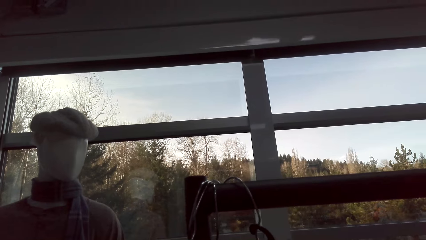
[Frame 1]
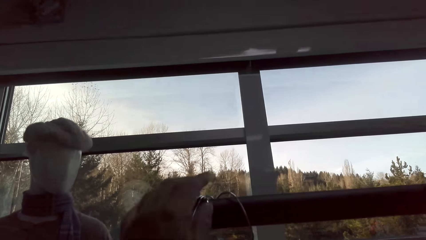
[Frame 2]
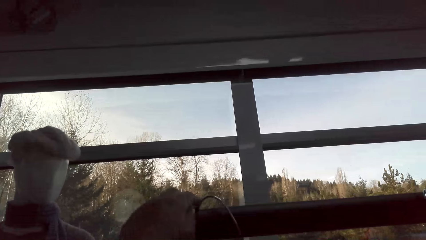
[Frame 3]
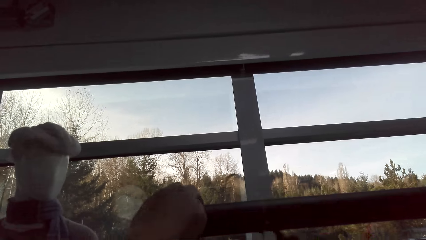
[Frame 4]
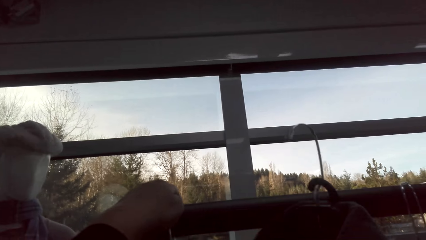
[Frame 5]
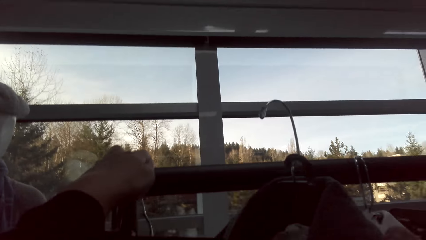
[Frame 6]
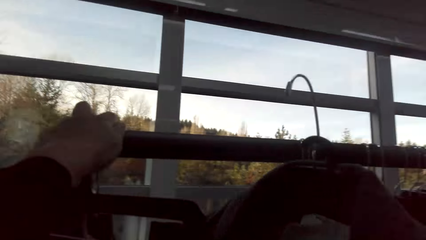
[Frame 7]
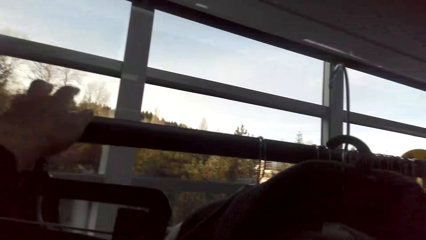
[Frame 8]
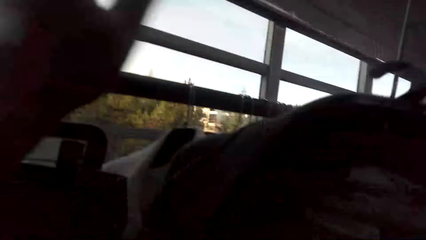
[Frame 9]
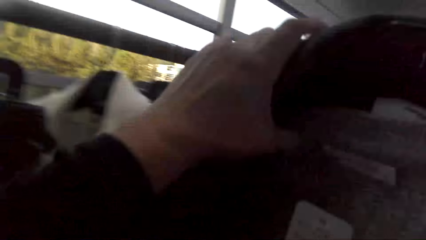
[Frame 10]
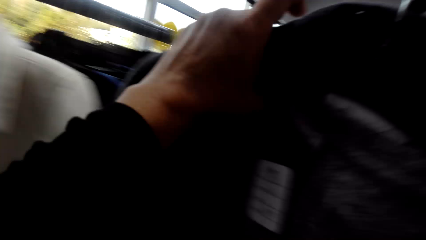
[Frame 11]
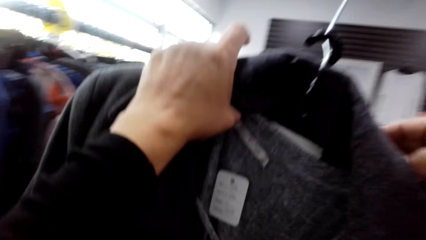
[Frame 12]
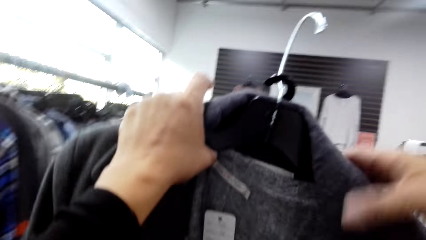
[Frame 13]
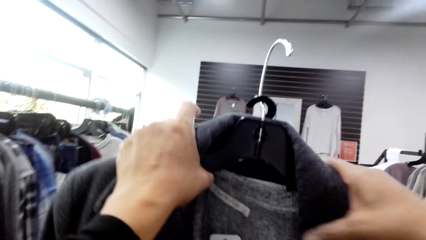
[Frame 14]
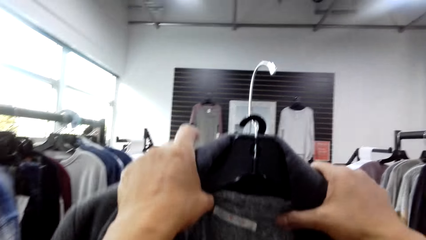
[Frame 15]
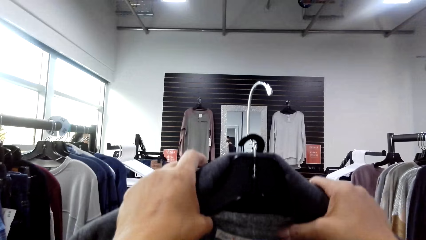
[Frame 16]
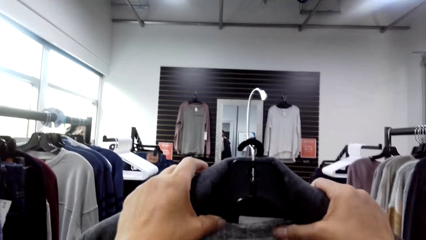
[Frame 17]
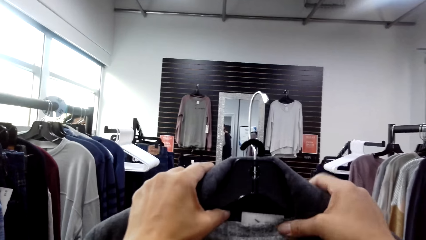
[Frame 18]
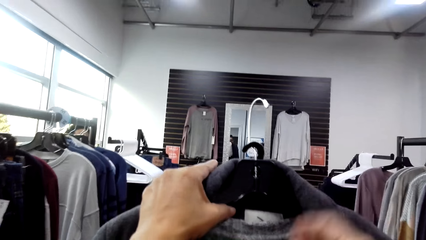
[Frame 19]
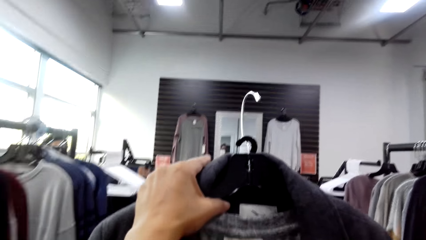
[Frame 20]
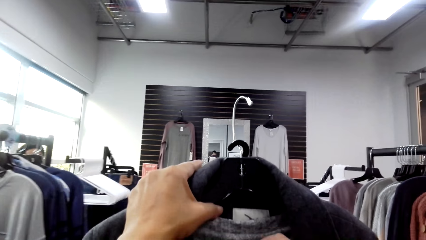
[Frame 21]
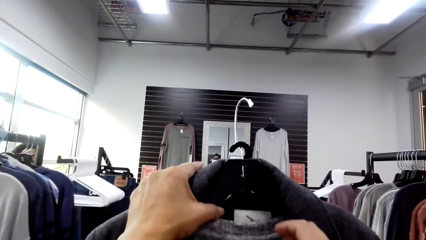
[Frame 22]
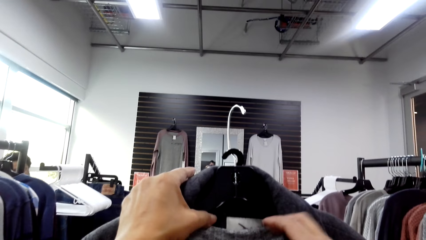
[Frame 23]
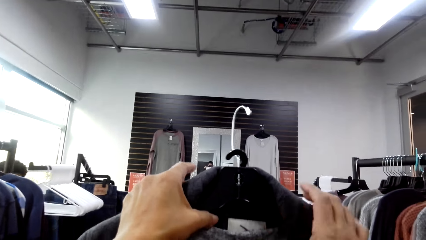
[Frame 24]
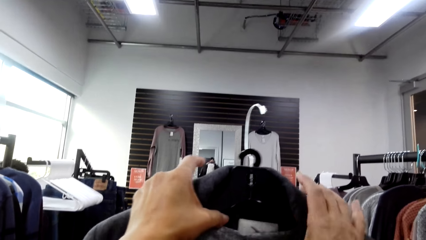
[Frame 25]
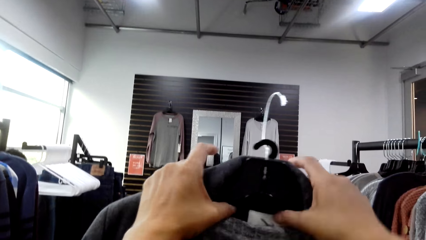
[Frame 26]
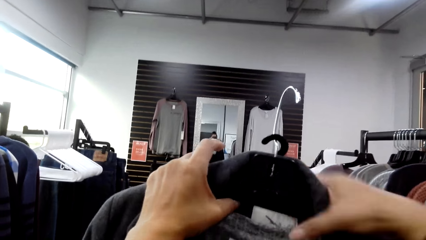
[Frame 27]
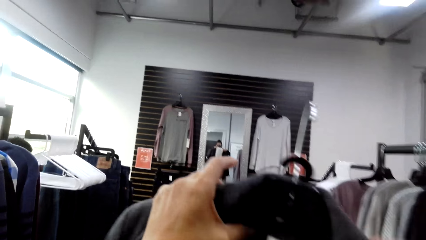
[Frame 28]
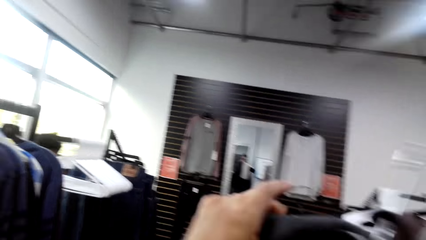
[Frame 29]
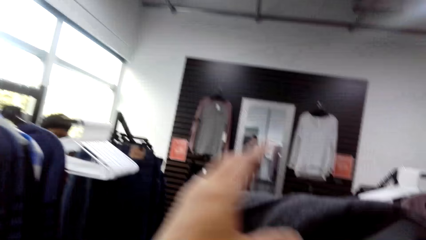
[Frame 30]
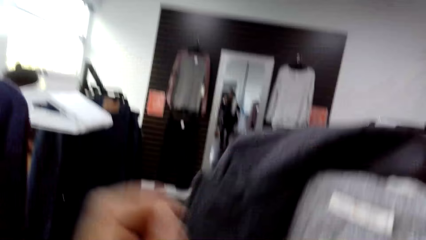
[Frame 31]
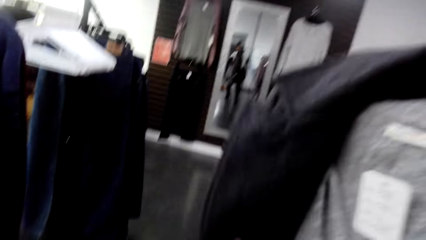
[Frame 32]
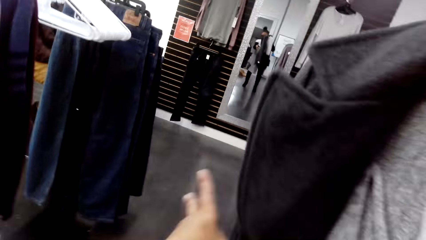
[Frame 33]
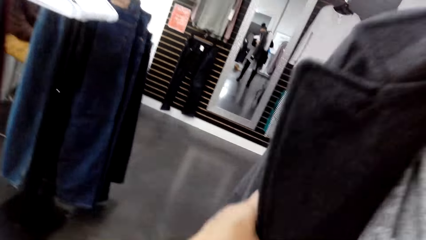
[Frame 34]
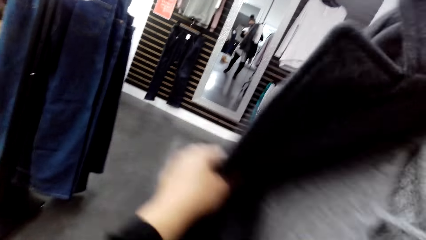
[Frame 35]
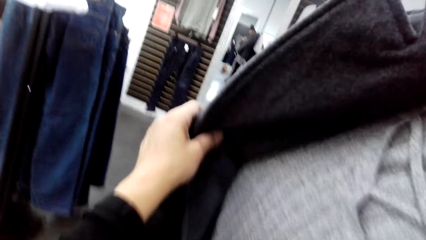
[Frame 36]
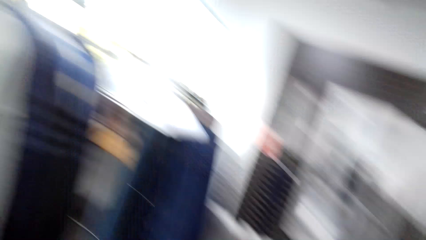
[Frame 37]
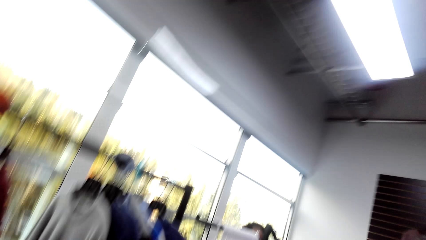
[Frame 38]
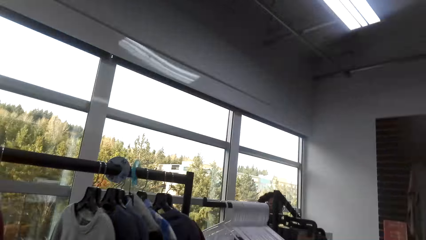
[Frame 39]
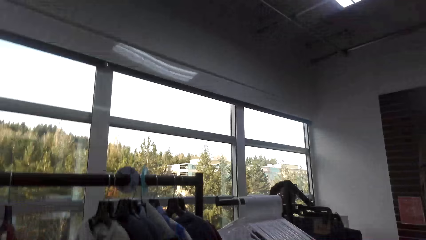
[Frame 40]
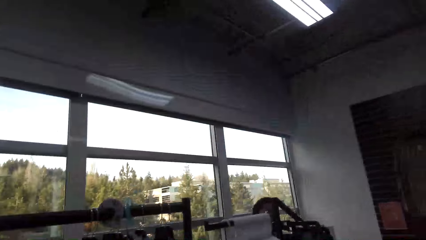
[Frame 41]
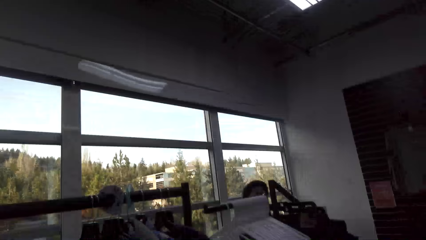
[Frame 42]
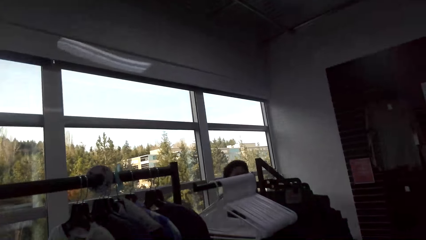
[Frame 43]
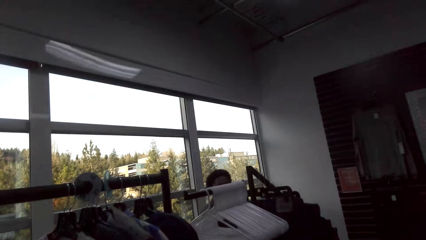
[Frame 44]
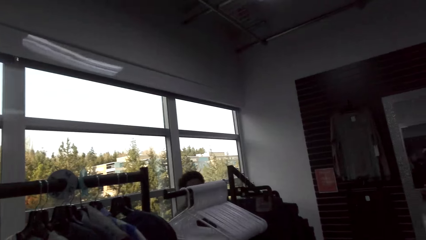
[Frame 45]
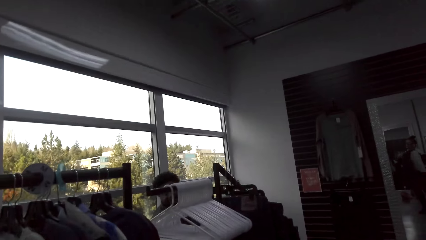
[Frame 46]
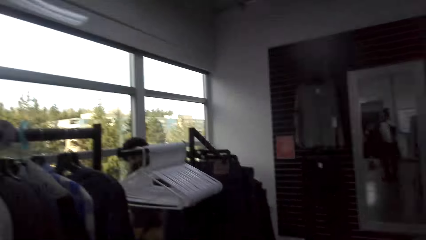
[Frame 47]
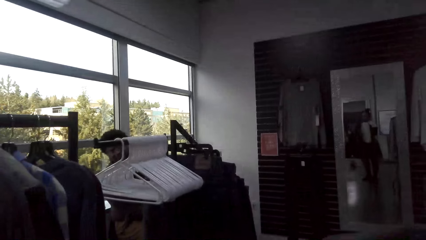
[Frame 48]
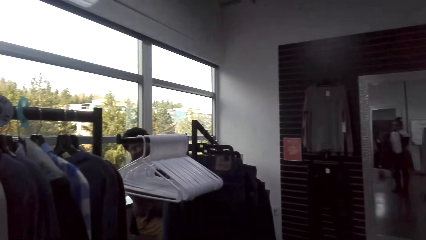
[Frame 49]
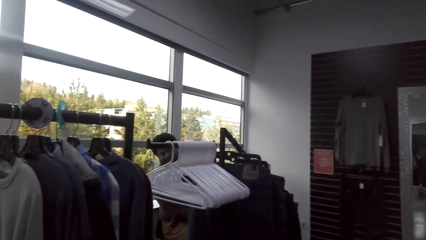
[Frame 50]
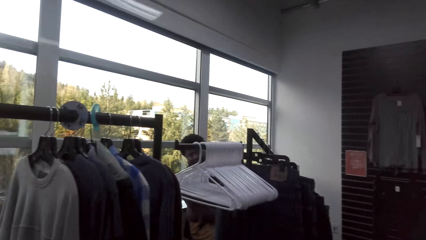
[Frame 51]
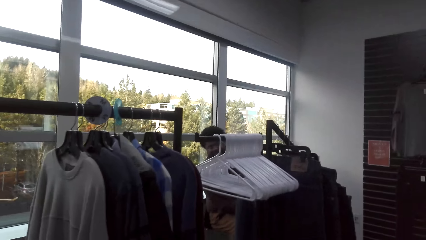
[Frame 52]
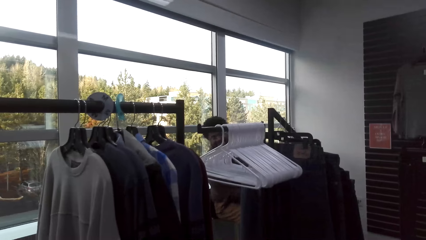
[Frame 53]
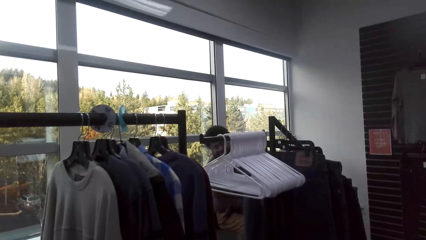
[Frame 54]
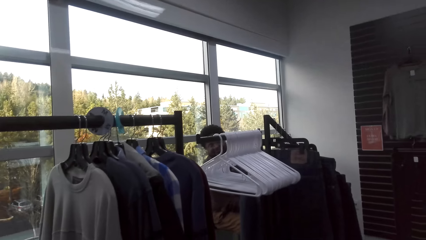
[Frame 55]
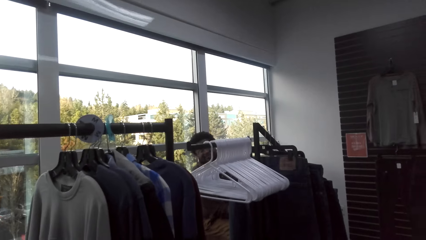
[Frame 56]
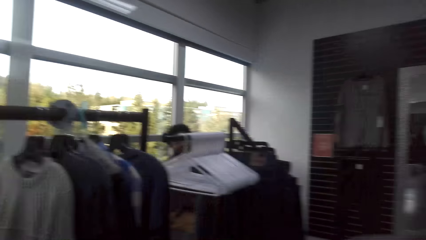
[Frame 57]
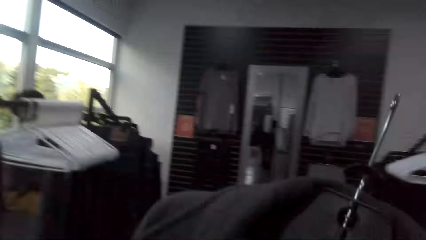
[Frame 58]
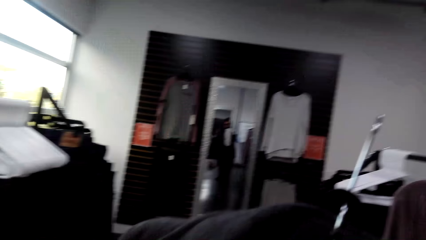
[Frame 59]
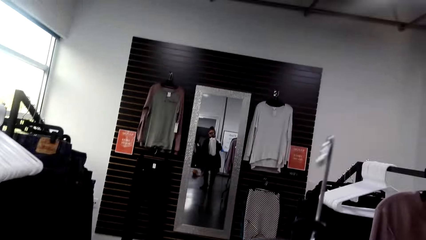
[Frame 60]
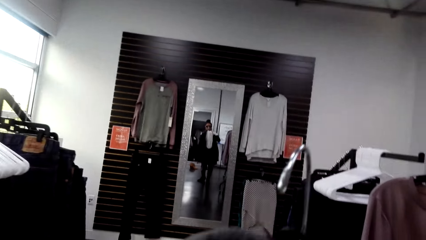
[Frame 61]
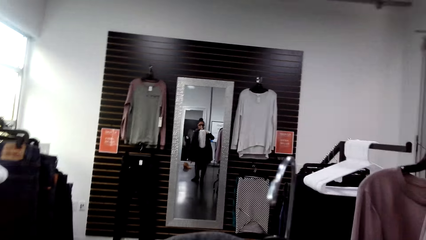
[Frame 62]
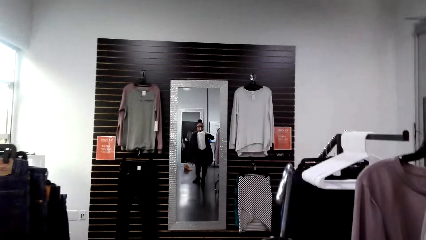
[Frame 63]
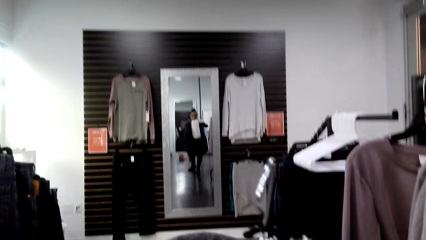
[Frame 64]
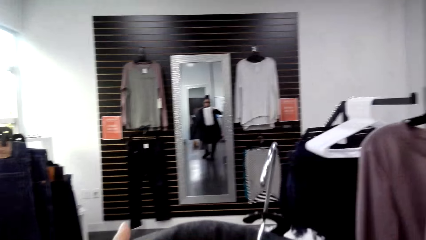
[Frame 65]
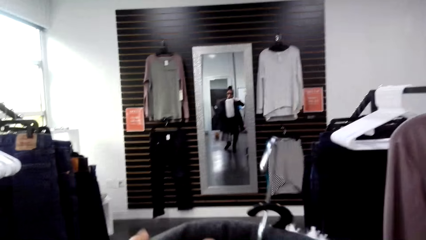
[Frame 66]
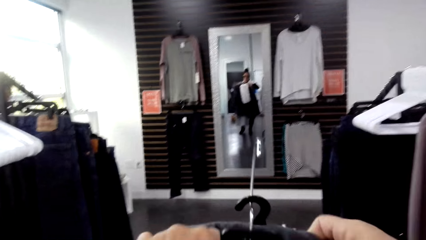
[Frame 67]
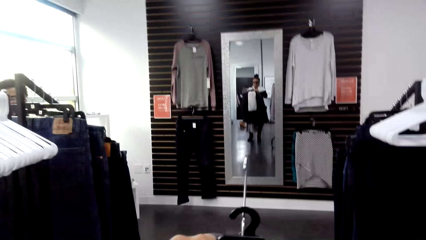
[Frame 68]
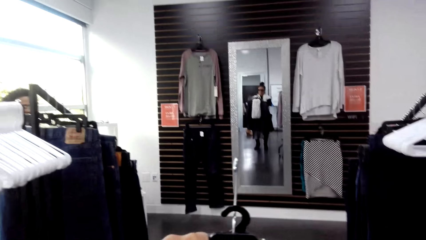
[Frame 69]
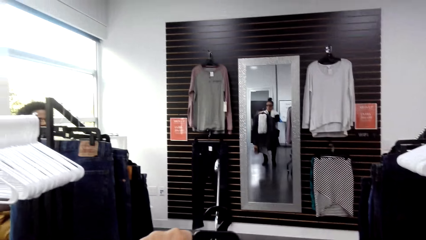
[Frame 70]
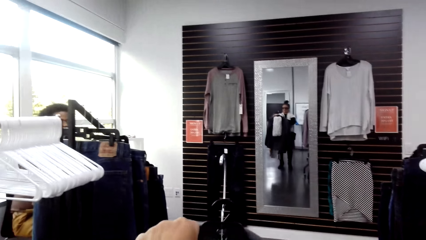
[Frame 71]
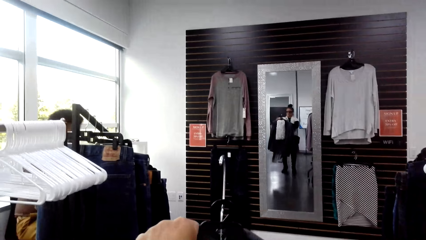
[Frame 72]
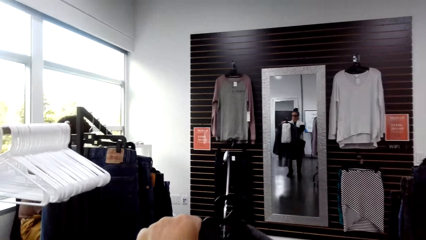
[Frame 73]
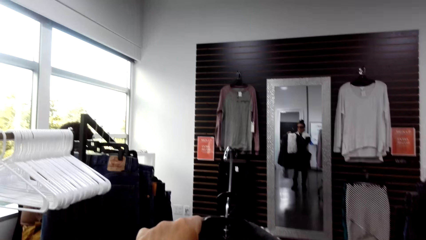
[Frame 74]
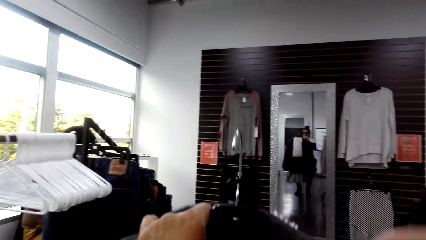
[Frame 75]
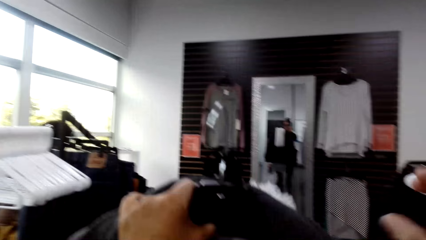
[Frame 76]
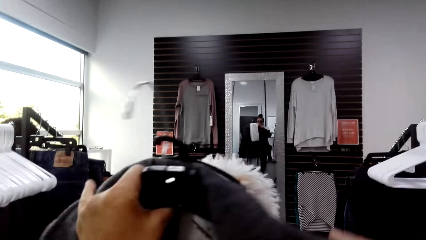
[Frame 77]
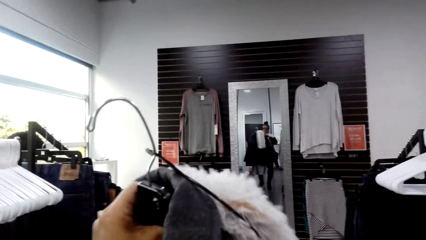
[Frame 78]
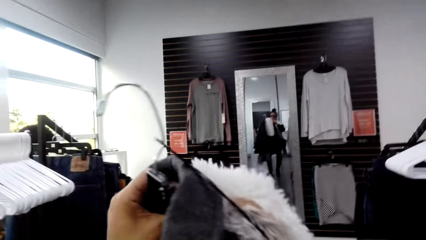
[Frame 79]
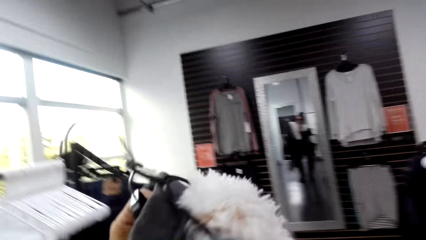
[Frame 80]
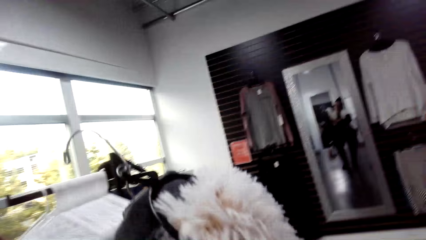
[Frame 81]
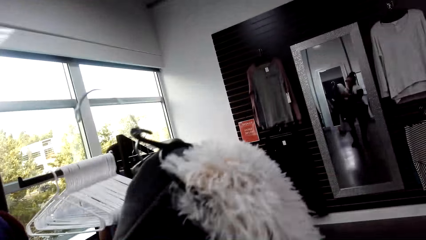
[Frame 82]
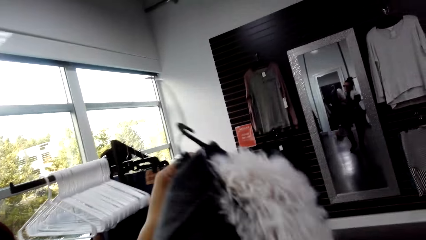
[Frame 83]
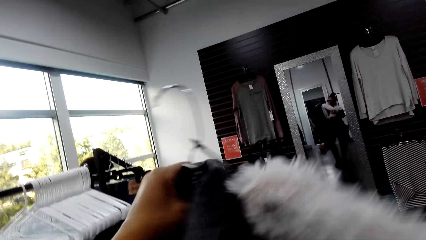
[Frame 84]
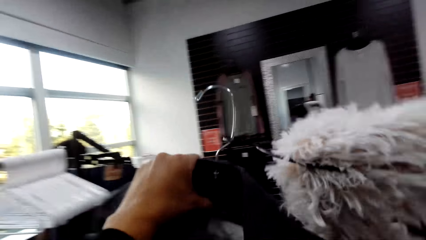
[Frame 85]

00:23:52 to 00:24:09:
The camera wearer removes clothes on the hanger. They pick up a dress. They carry the cloth on the hanger. They look at the dress.
